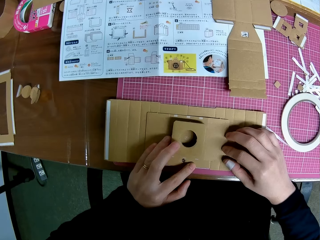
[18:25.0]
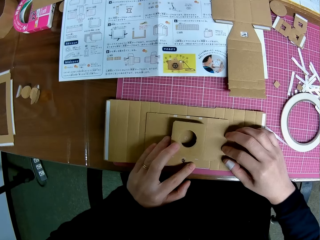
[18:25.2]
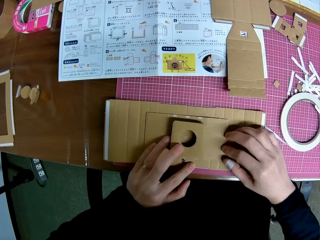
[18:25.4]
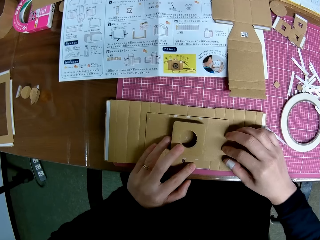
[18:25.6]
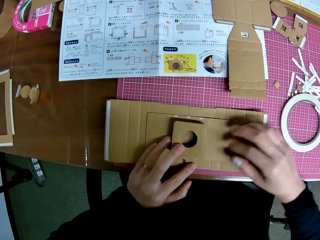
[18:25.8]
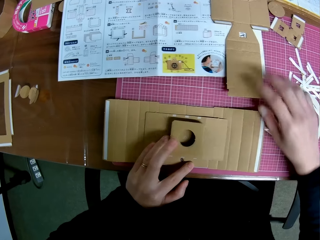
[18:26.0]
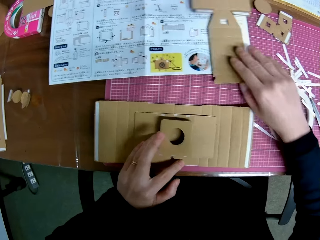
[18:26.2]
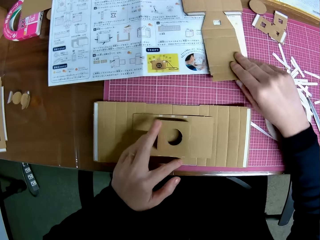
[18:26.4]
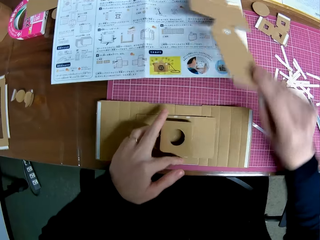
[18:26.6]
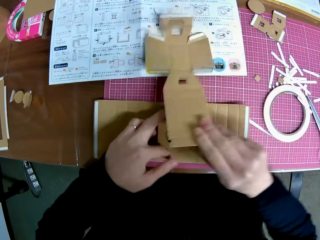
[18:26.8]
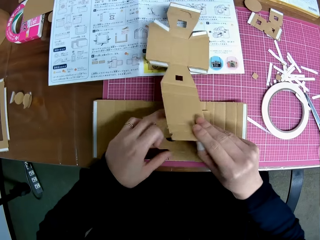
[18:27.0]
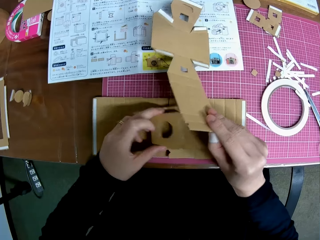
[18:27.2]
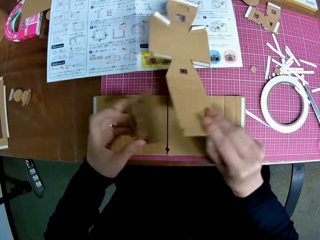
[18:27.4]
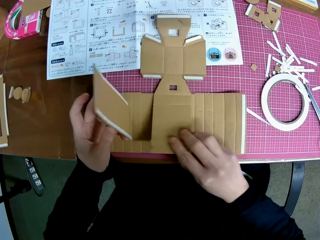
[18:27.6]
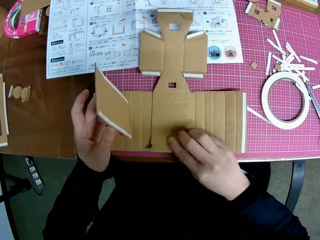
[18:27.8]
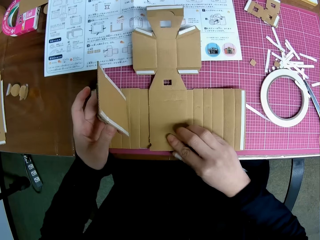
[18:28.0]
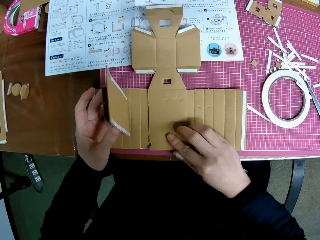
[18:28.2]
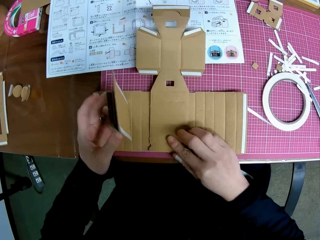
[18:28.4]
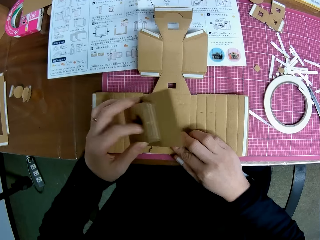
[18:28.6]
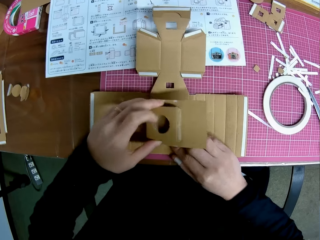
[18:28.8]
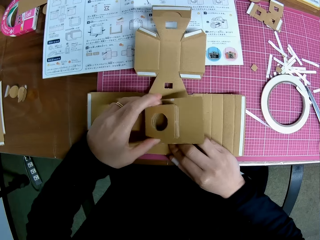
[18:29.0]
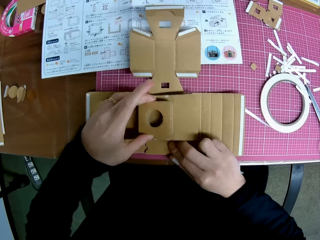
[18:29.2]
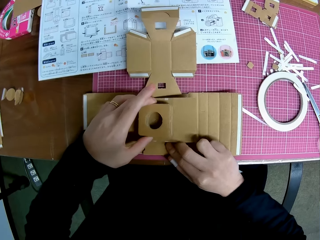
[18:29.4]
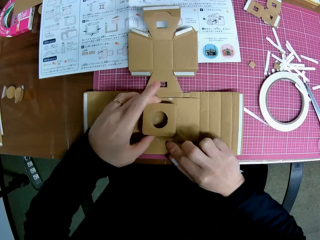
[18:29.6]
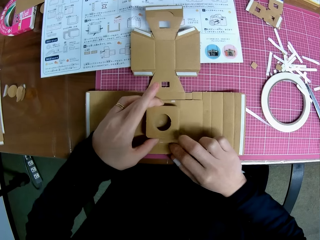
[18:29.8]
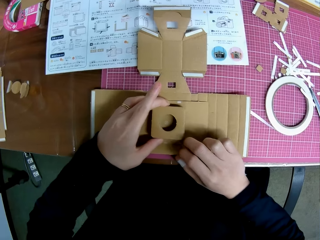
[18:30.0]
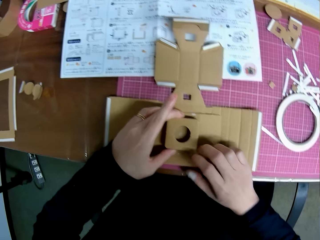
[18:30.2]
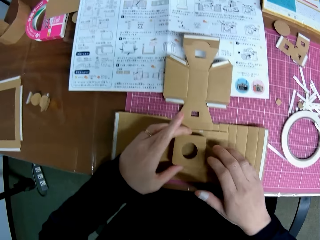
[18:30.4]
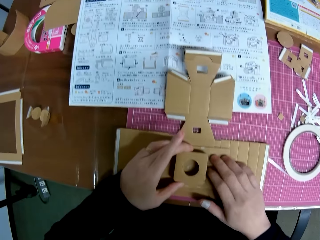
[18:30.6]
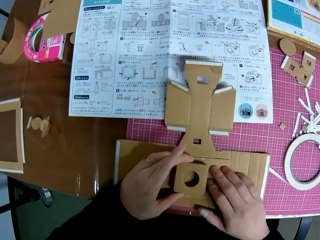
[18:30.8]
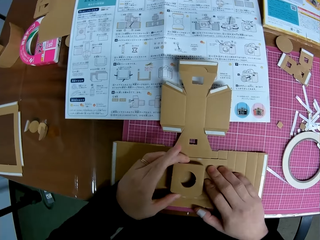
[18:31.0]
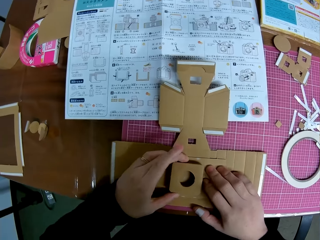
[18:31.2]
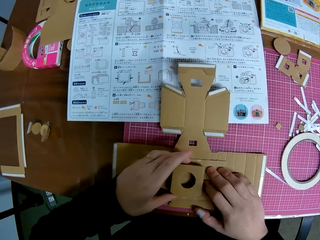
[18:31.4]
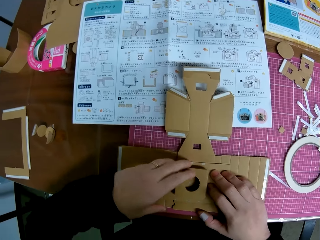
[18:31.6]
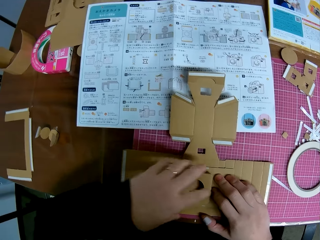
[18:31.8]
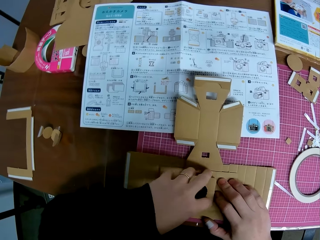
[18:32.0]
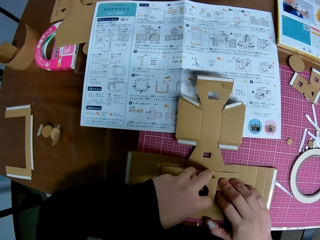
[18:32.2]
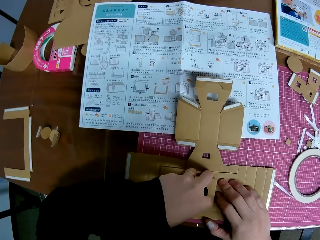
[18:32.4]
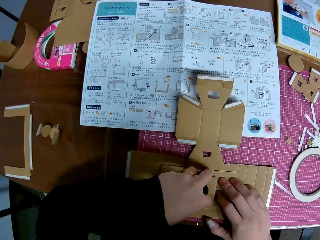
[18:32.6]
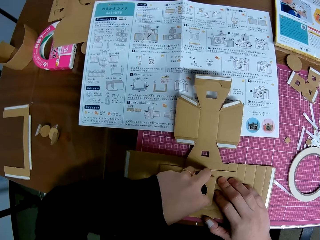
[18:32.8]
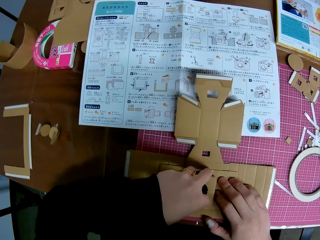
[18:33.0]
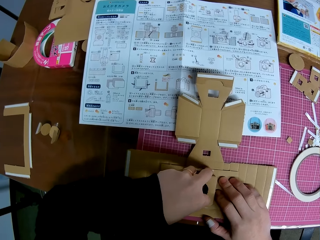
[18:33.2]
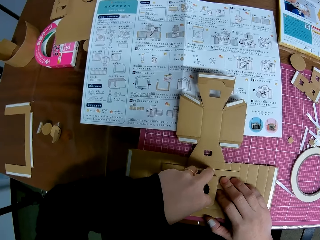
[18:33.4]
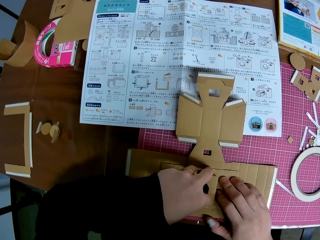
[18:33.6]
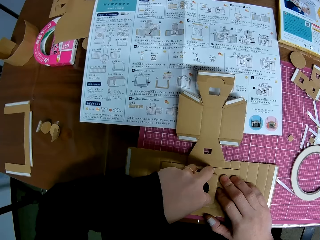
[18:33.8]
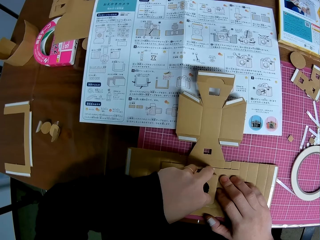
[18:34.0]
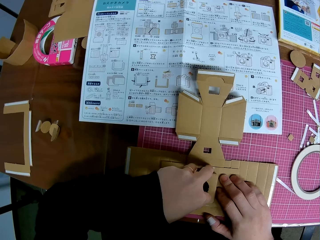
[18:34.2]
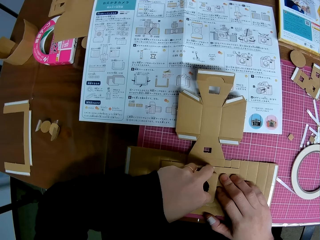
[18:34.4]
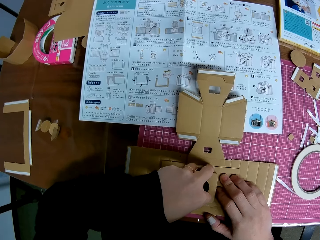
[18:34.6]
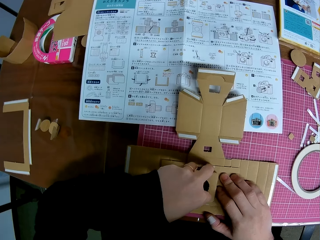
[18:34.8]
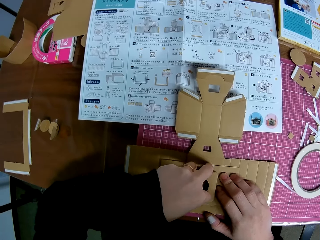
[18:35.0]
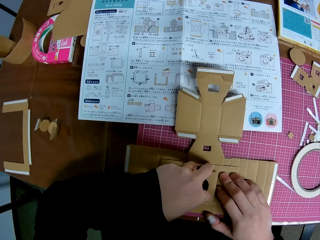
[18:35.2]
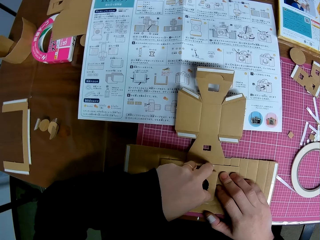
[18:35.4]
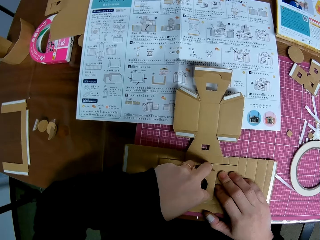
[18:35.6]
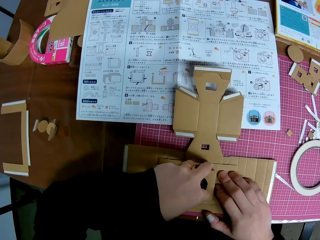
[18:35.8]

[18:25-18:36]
The camera wearer picks up the body model or paperboard on the manual with her right hand. She removes the lens model under the body model in her right hand. She puts the body model over the lens model on the pieces on the cutting mat. She places the body model on the pieces on the cutting mat. She assembles the paperboard. She puts the lens model in her left hand on the body model.

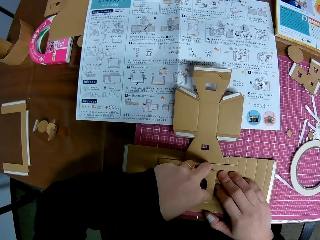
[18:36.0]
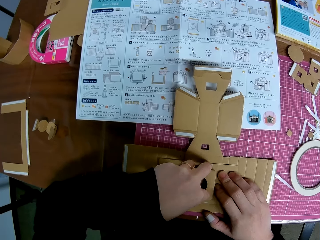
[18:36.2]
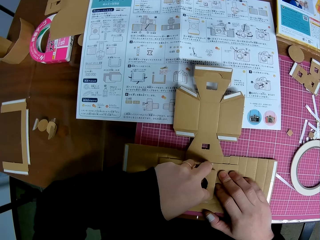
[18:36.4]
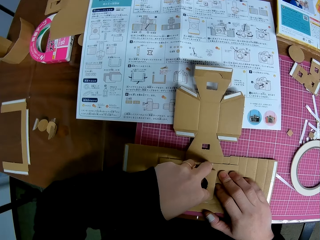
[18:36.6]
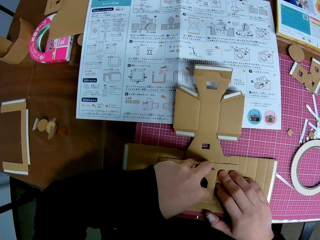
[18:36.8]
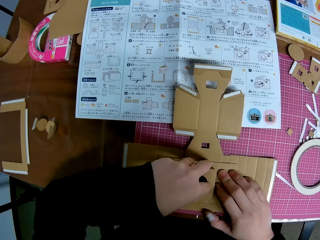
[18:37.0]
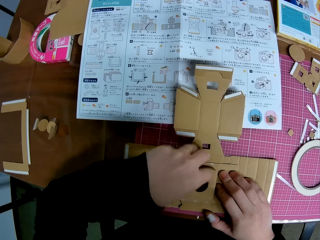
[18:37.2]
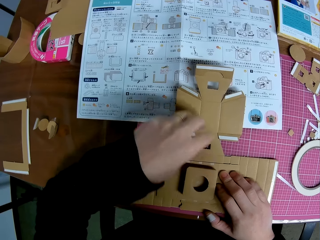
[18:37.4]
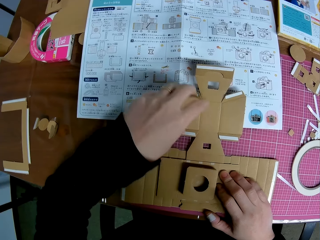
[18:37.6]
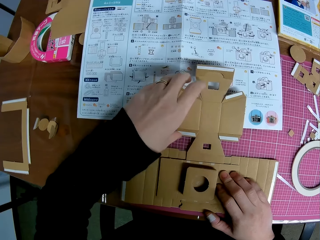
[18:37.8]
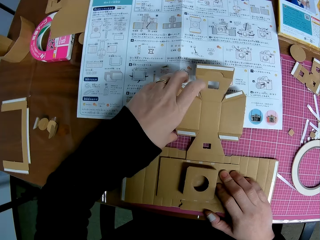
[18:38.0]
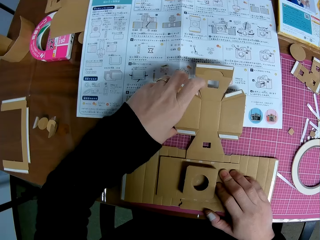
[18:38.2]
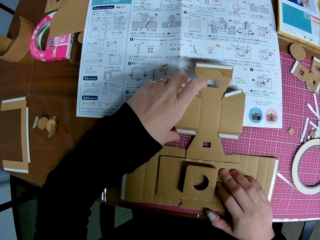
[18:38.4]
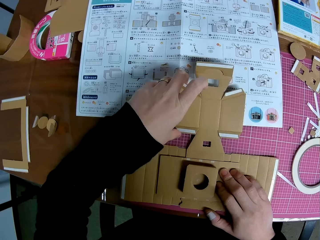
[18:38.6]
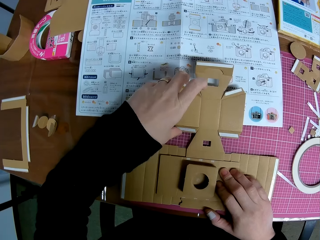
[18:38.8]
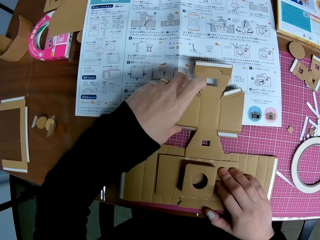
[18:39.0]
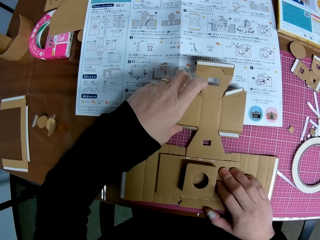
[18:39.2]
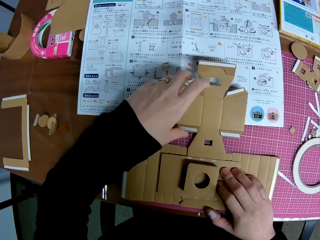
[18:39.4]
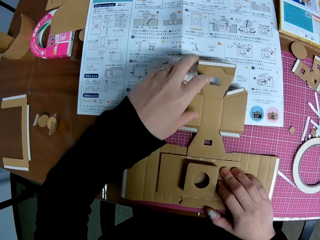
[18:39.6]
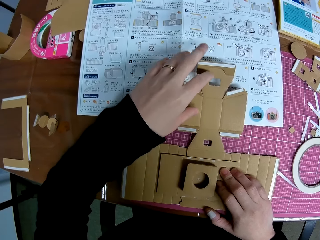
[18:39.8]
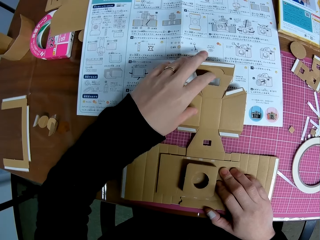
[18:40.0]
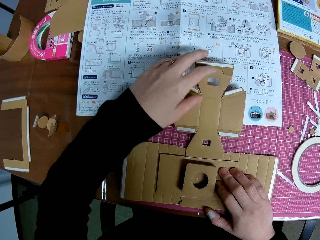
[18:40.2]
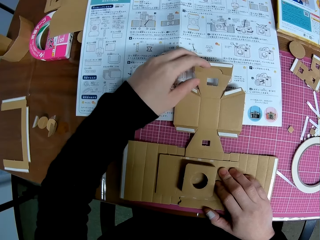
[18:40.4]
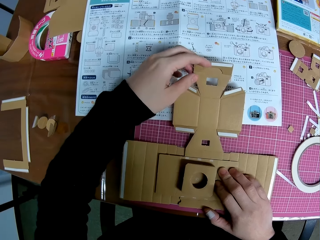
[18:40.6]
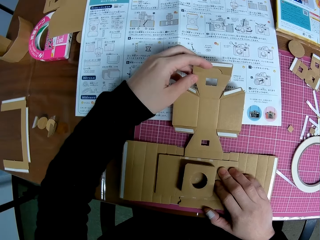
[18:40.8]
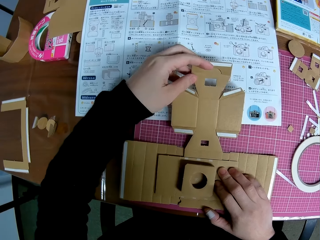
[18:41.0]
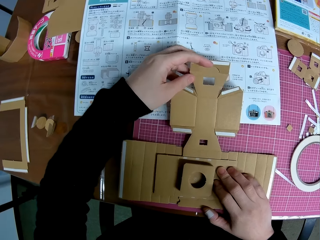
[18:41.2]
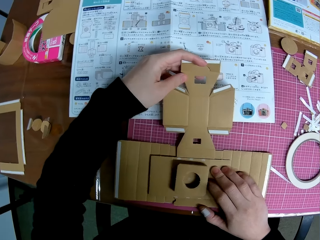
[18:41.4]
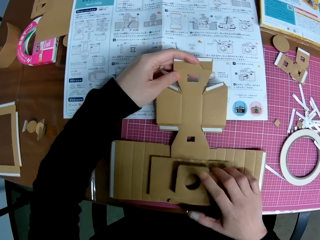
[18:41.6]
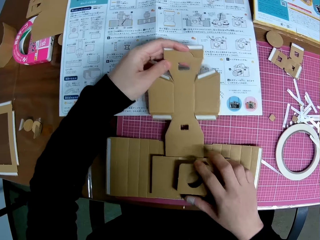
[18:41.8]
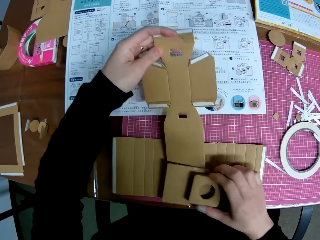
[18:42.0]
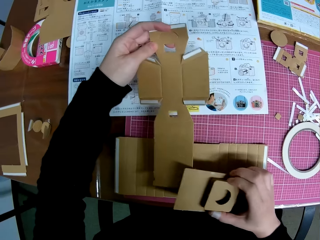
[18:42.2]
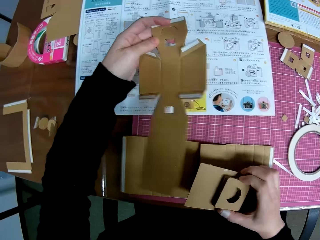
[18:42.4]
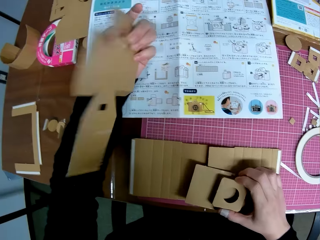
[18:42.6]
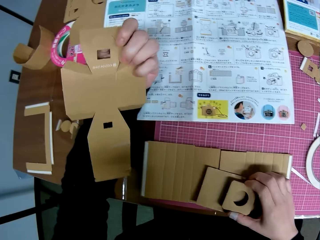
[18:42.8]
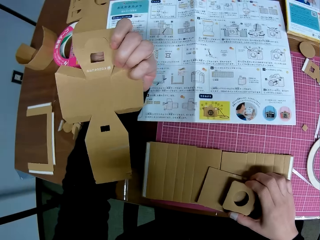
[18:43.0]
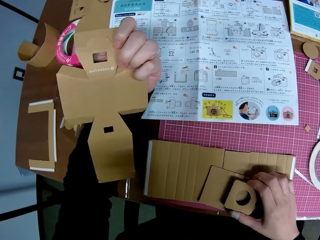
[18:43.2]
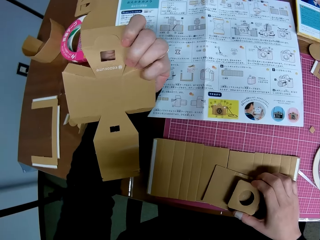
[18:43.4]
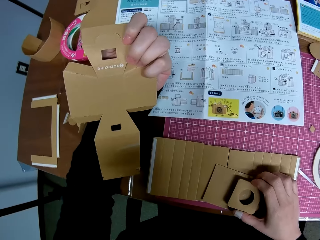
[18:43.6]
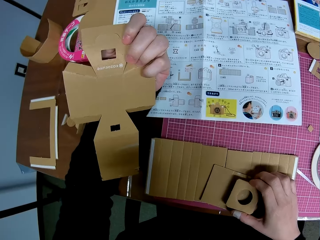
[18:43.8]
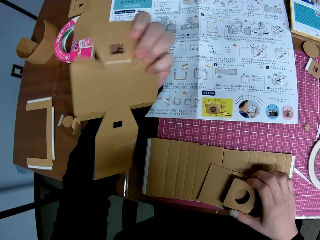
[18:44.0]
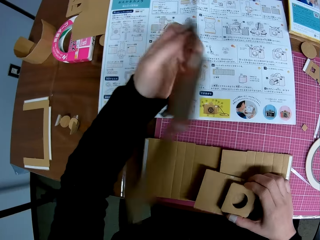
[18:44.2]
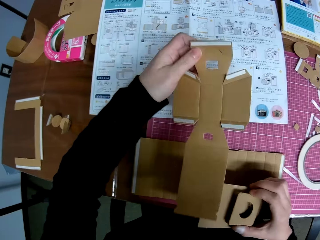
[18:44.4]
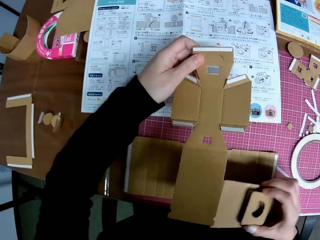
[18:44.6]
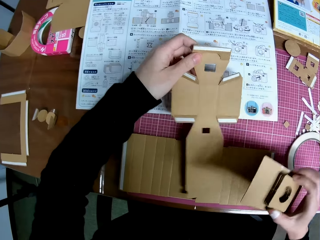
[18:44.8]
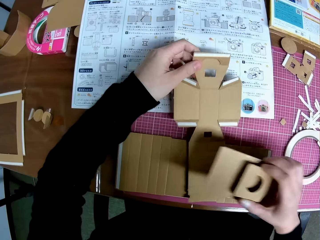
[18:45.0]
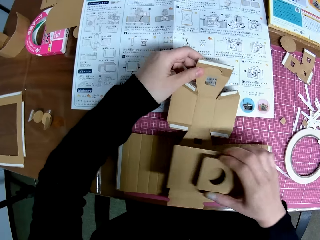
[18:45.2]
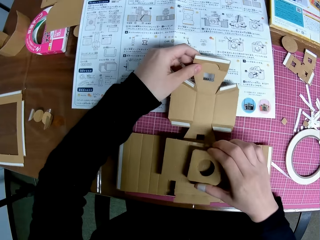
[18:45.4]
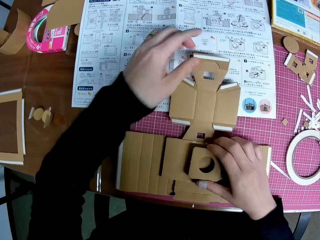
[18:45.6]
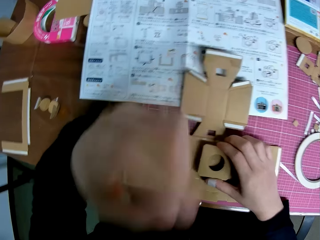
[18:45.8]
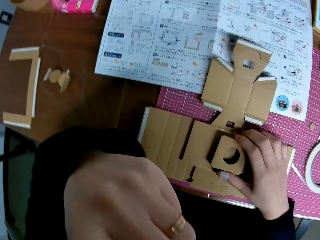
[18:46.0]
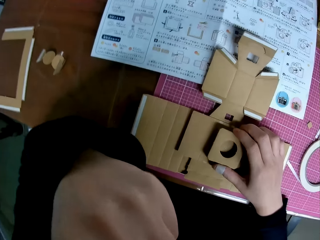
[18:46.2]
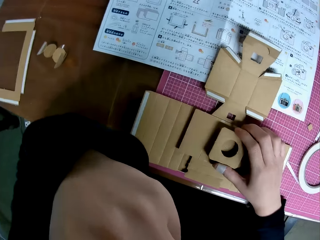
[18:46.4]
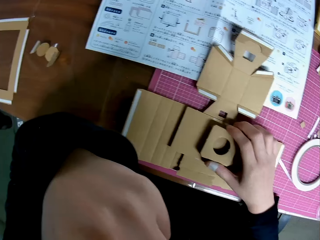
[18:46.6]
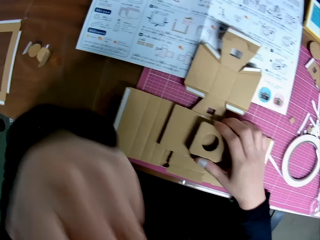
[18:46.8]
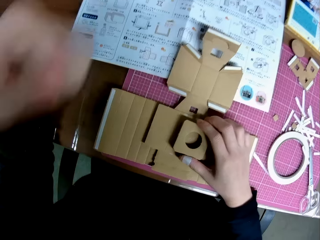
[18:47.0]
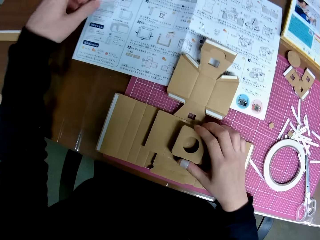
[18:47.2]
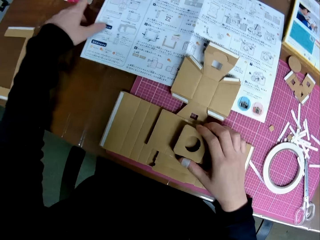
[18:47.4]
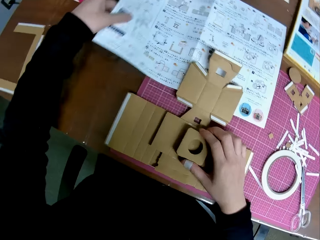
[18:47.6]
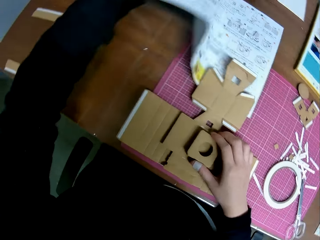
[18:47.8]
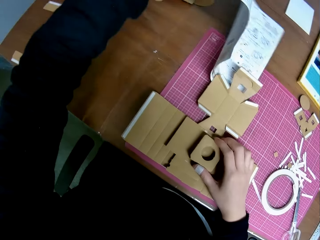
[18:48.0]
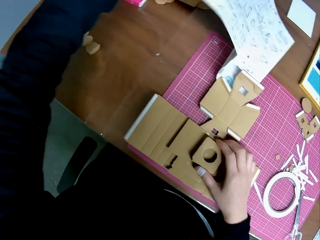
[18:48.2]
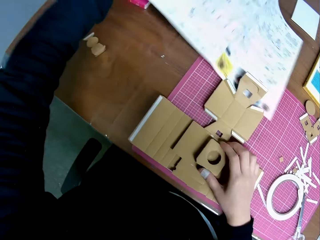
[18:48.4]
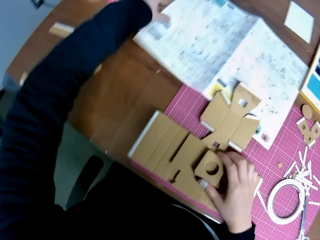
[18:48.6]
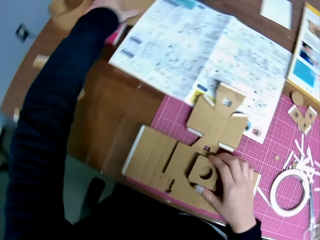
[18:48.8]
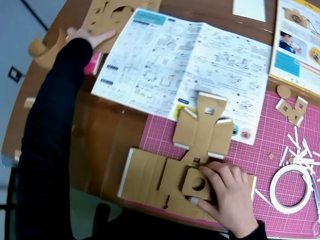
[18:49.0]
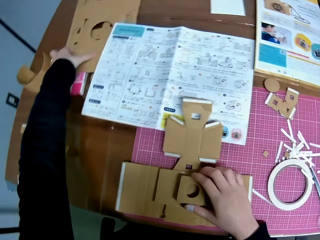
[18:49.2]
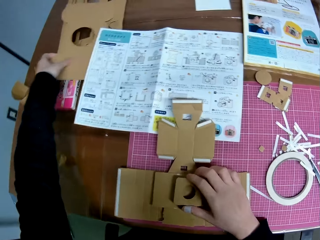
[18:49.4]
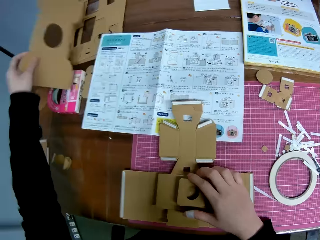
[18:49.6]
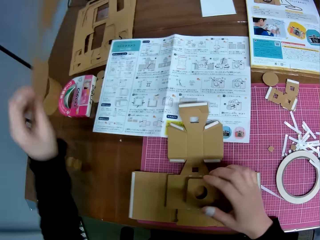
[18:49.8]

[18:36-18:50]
The camera wearer adjusts the body model with her left hand. She removes the body model with her left hand. She lifts the lens model with her right hand. She disassembles the paperboard and observes the paperboard. She places the body model on the pieces on the cutting mat. She puts the lens model in her right hand on the body model. She assembles the paperboards. She touches her eye with her left hand. She lifts the manual on the cutting mat with her left hand. She lowers the manual on the cutting mat. She picks up a lens cover model on the table with her left hand.
